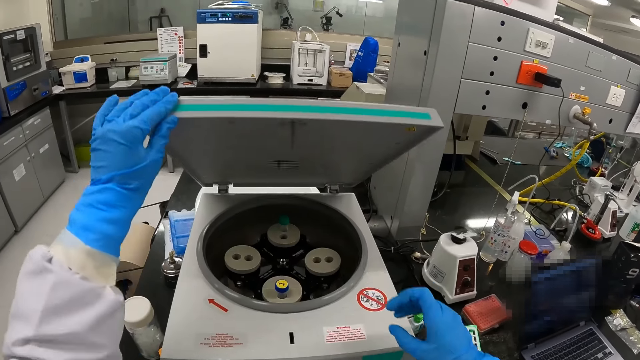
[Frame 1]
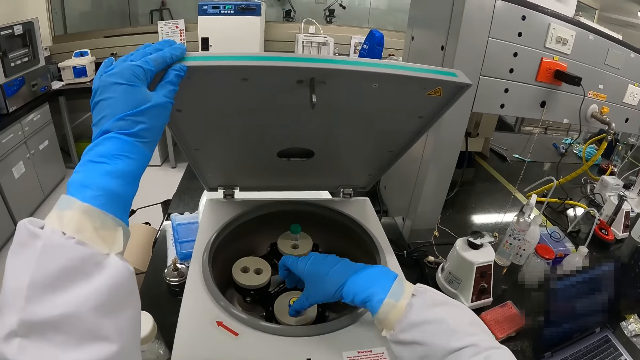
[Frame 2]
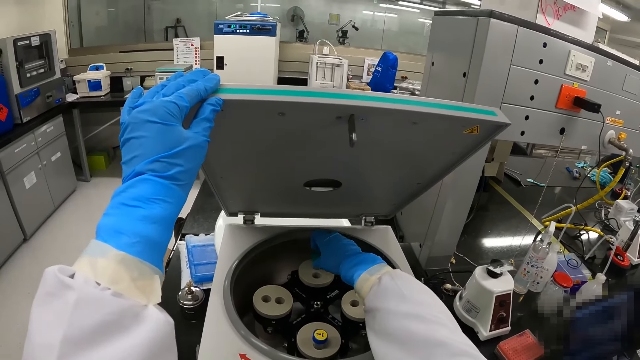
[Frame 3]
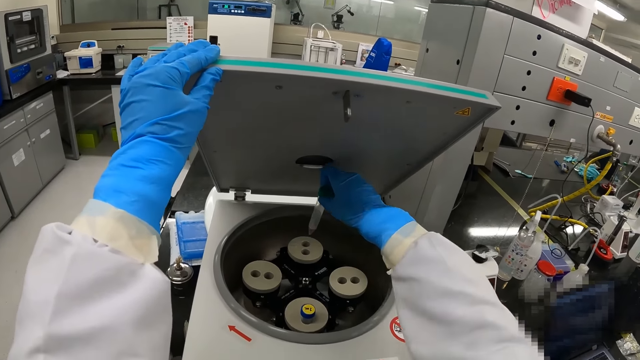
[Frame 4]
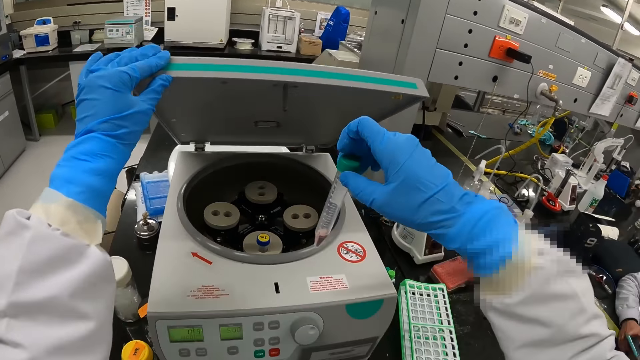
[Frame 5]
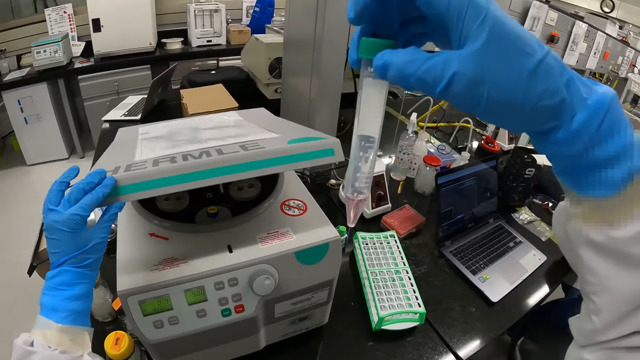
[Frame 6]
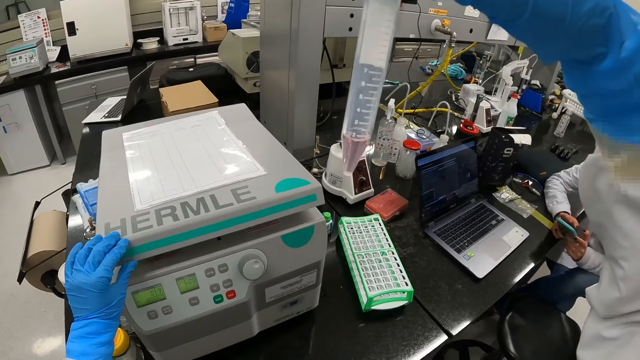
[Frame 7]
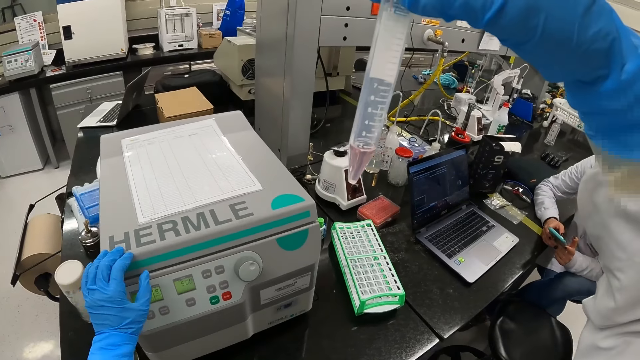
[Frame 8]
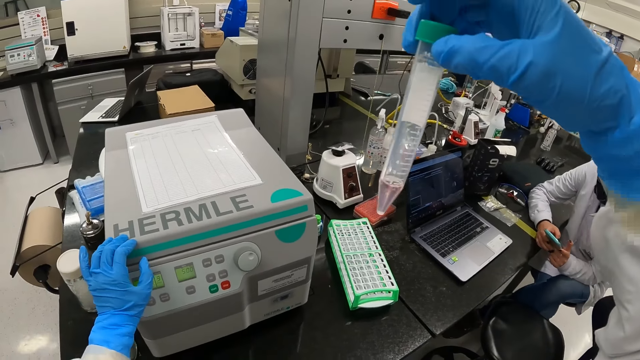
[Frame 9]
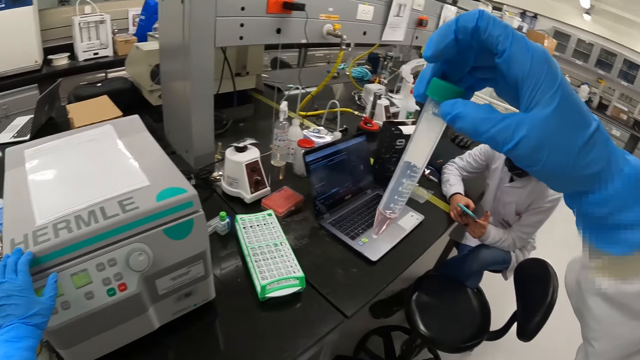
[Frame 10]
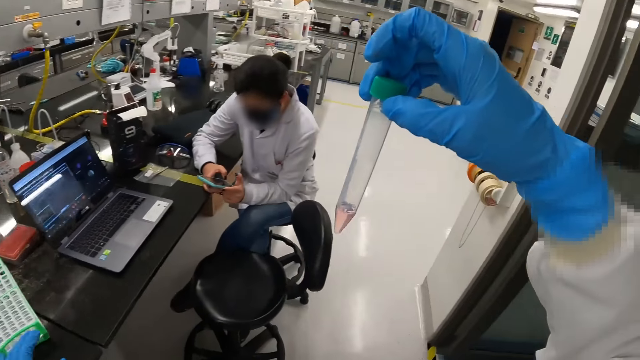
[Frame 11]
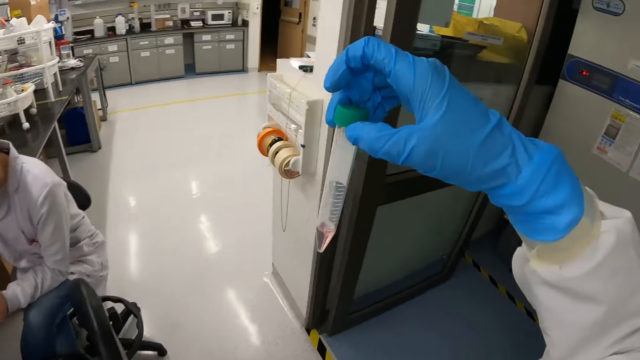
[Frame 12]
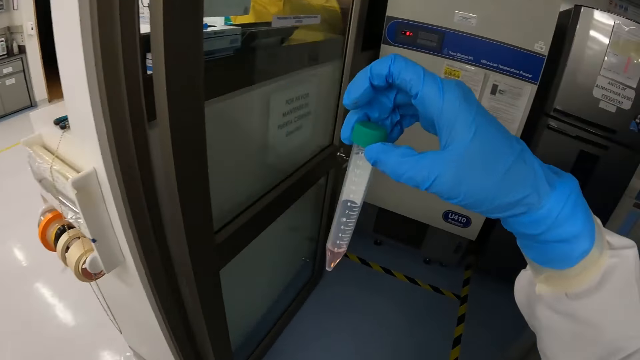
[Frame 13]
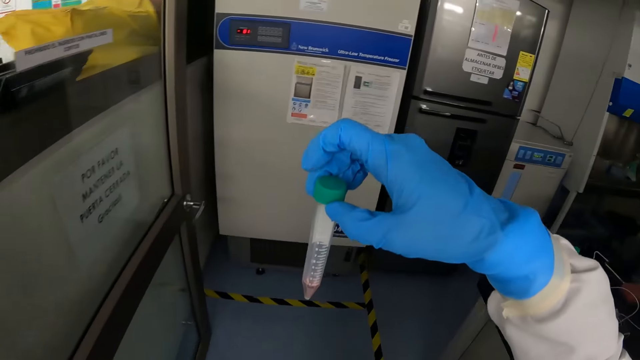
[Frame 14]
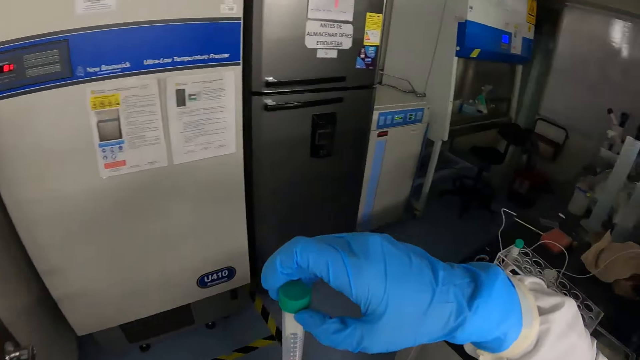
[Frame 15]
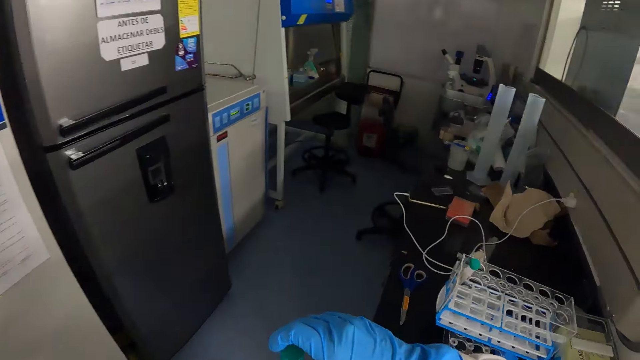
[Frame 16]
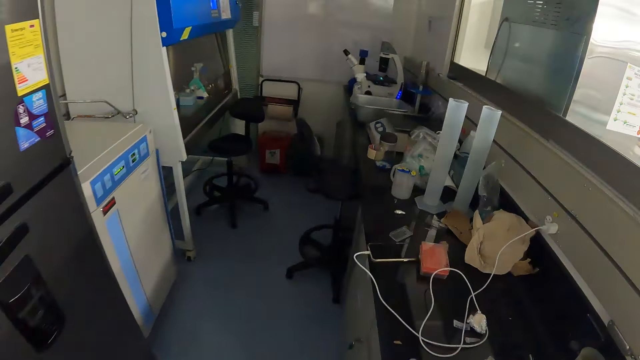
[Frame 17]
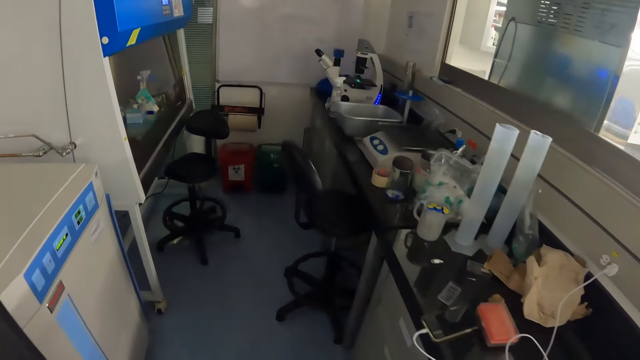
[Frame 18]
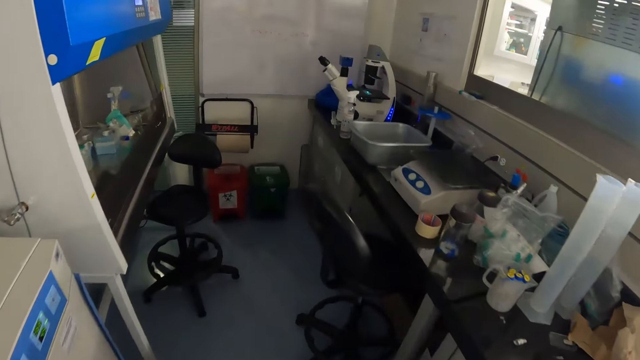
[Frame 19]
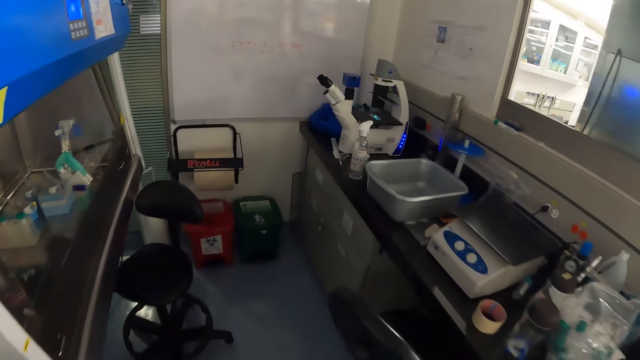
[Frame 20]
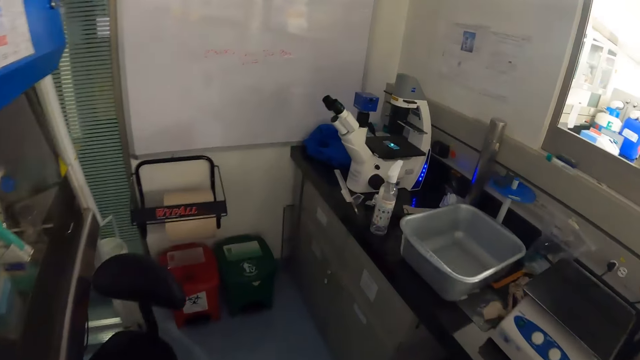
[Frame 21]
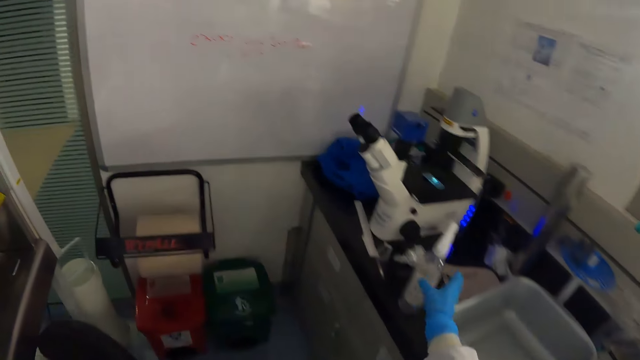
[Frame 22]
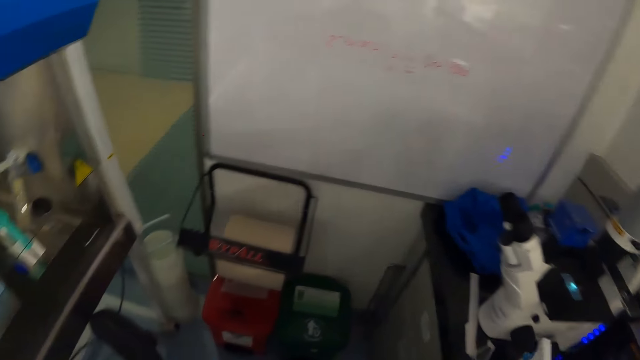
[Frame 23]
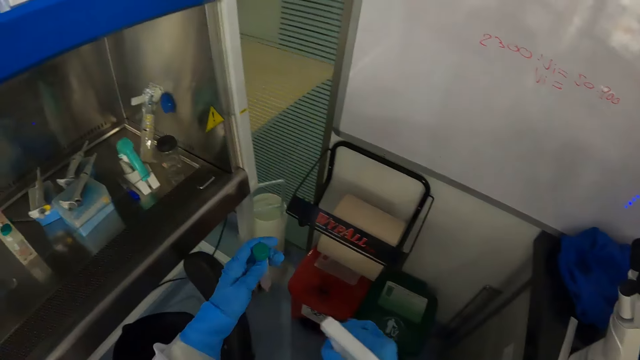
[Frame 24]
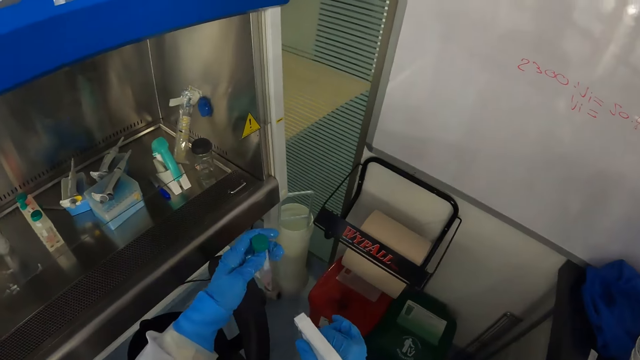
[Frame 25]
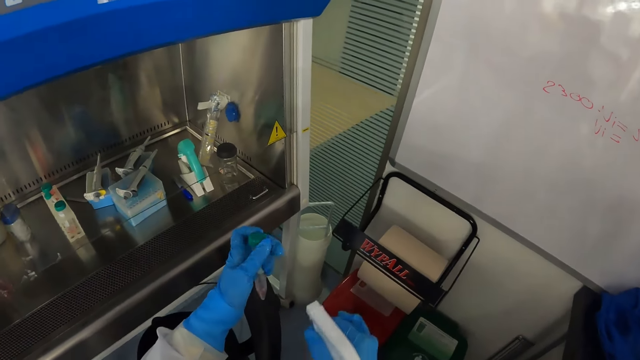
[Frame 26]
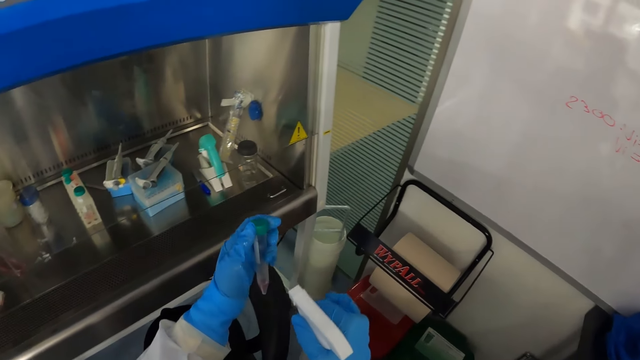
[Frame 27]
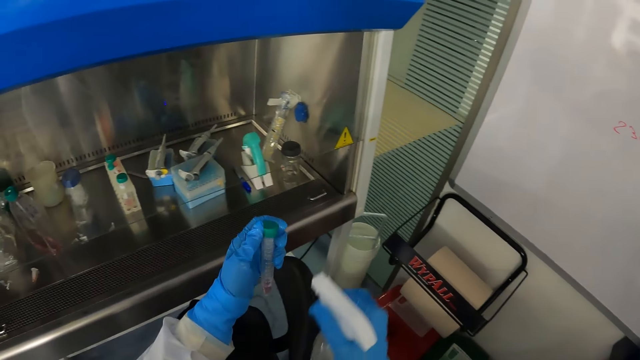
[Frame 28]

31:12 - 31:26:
The camera wearer picks up a test tube from a centrifuge with his right hand. He carries the test tube. He closes the centrifuge with his left hand. He walks in the lab. He picks up the spray bottle from the lab counter top with his right hand. He sprays the test tube in his left hand with the spray bottle in his right hand.

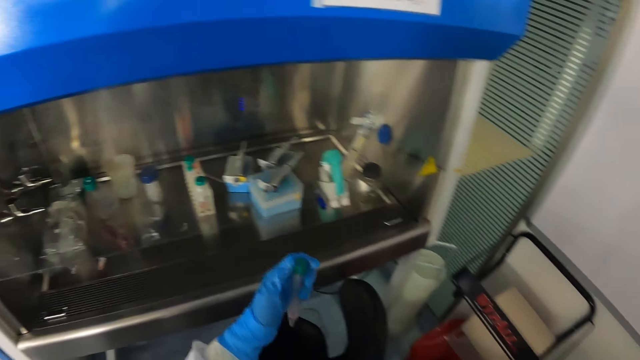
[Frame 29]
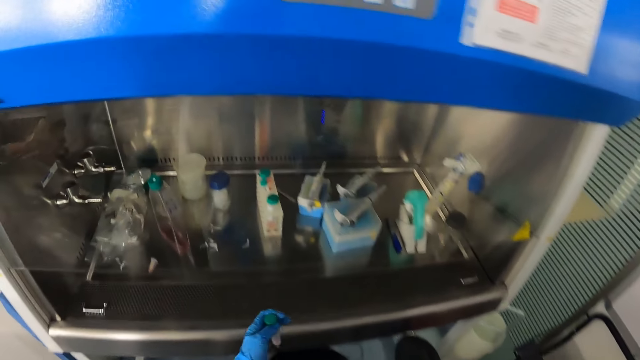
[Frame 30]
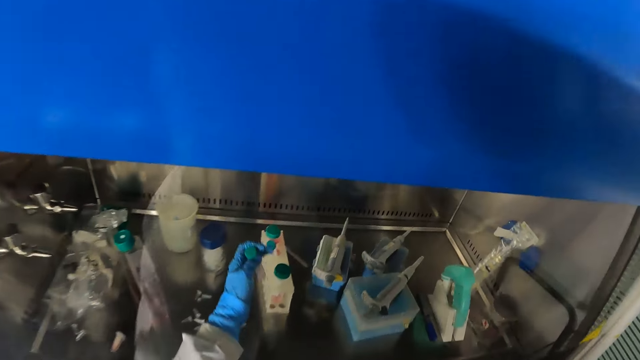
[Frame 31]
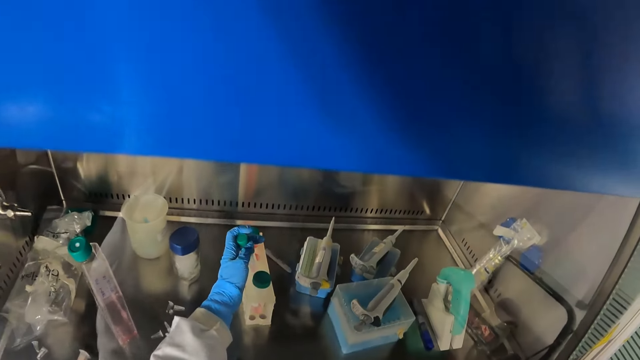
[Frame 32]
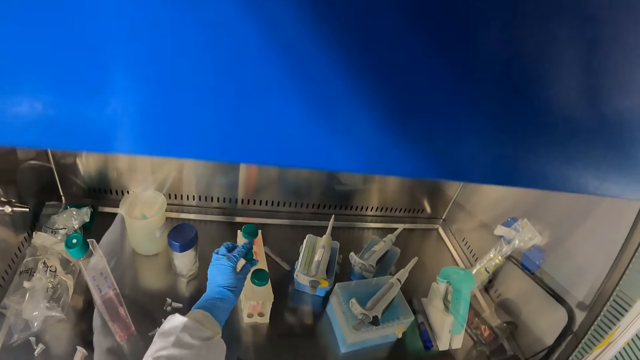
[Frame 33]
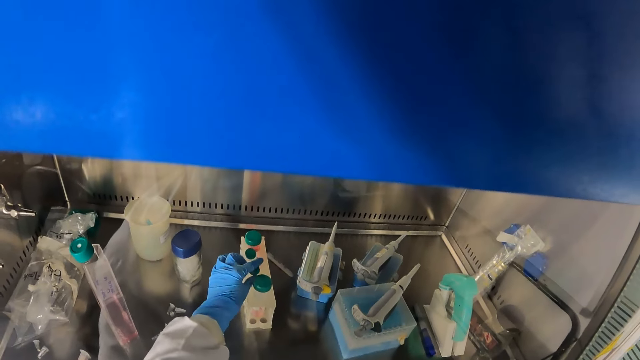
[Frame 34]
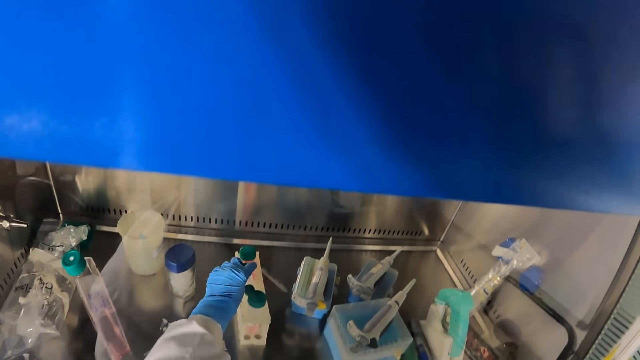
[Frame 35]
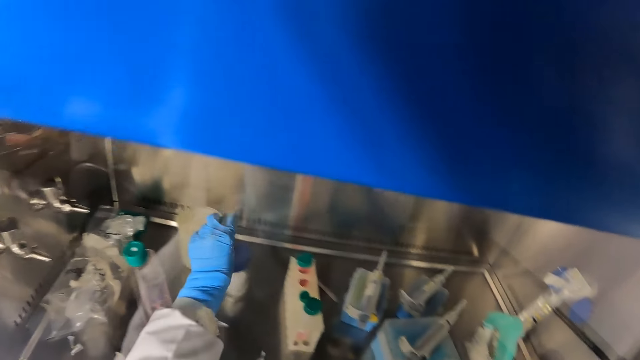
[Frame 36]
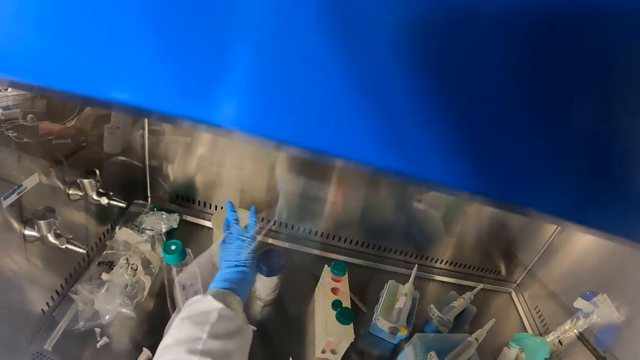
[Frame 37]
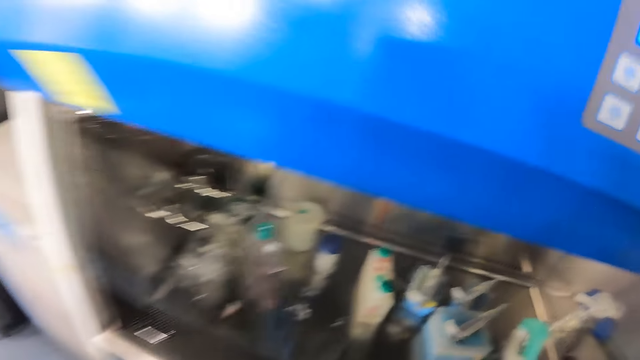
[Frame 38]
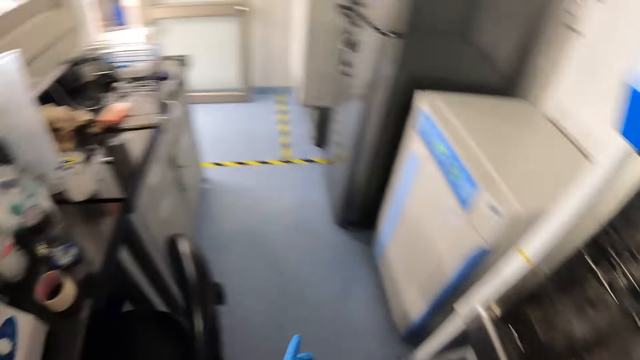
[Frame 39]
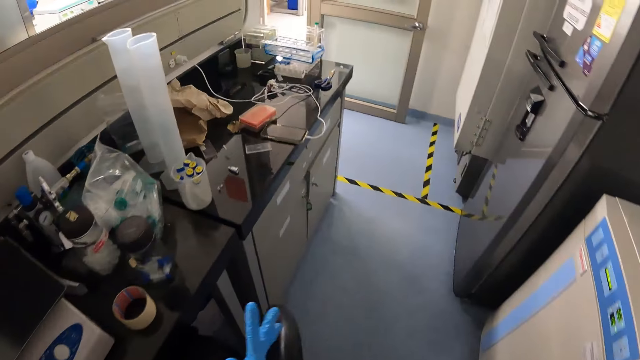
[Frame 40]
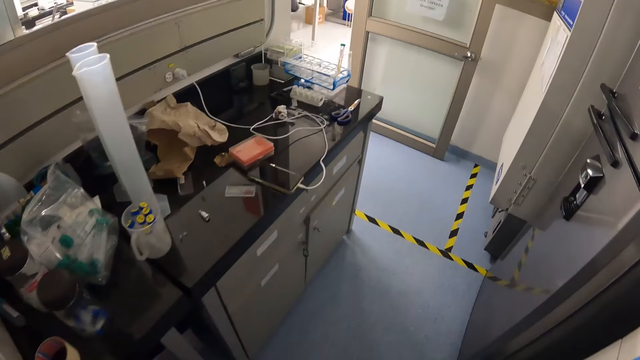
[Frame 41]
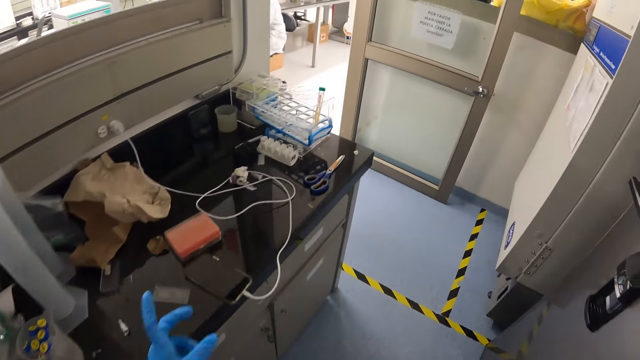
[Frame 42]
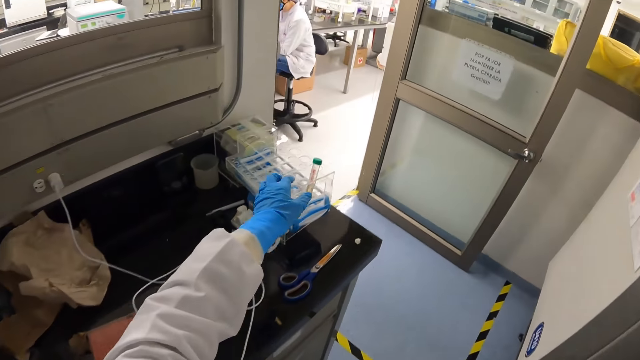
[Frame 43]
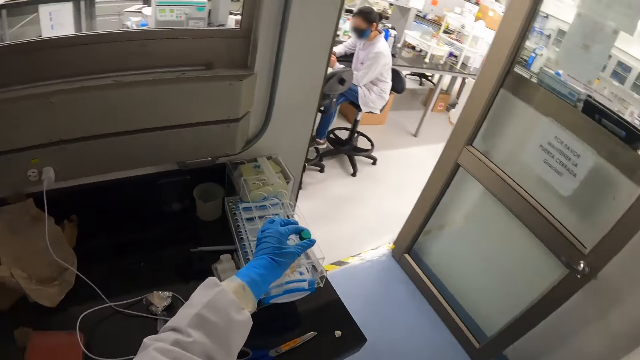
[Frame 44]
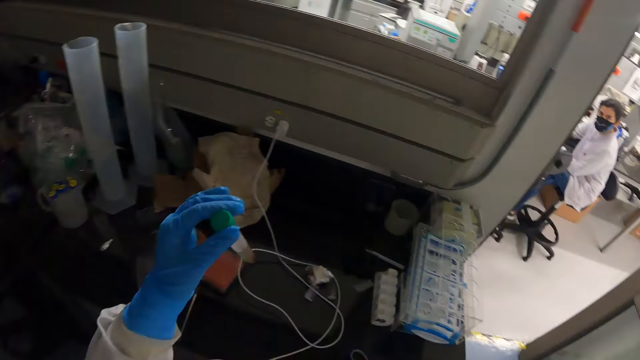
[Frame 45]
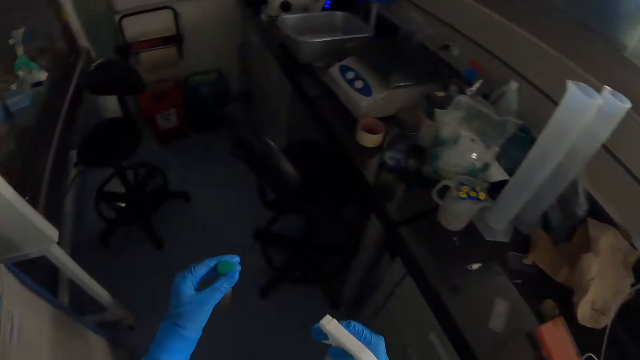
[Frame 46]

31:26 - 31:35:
The camera wearer drops the test tube on the test tube stand with his left hand. He picks up a test tube from the test tube stand with his left hand. He drops the test tube into the beaker with his left hand. He walks in the lab. He picks up a test tube from a sample storage with his left hand.
